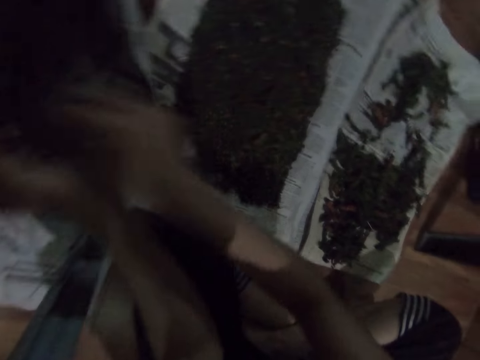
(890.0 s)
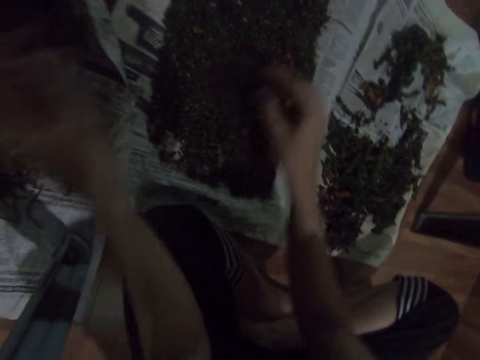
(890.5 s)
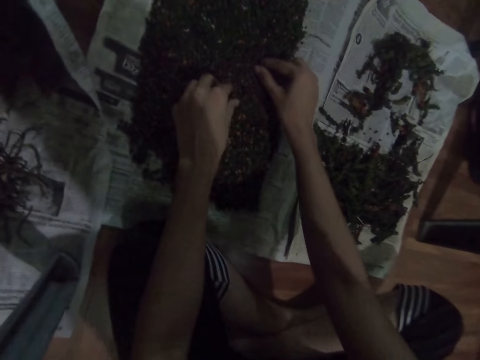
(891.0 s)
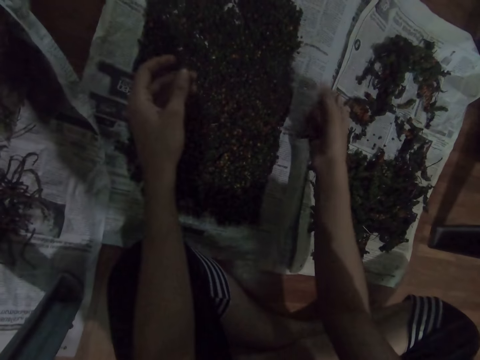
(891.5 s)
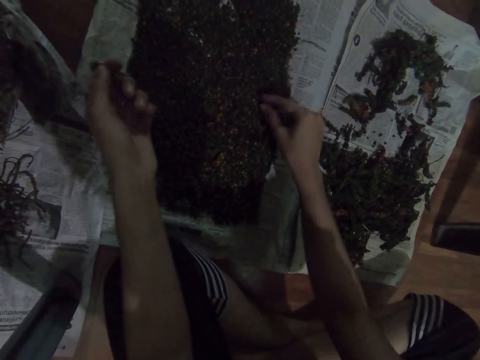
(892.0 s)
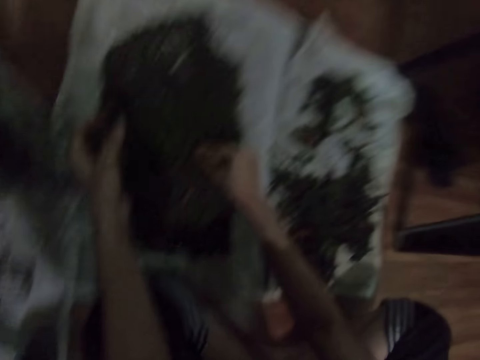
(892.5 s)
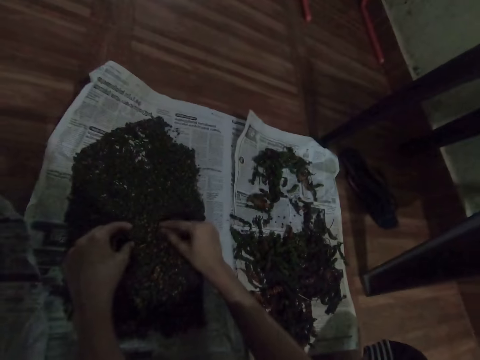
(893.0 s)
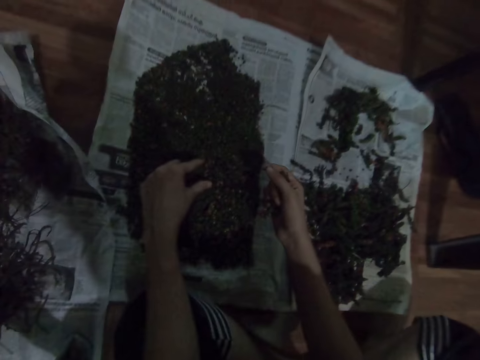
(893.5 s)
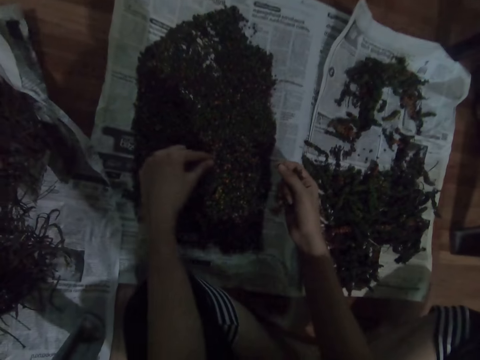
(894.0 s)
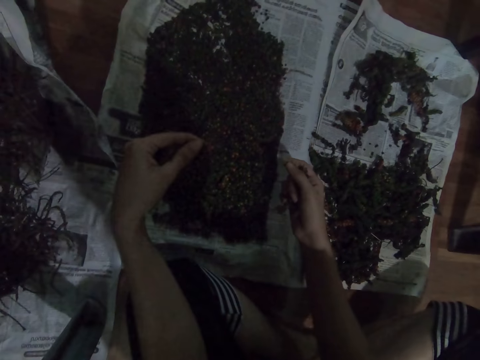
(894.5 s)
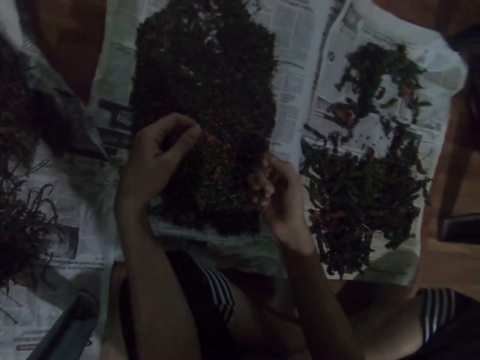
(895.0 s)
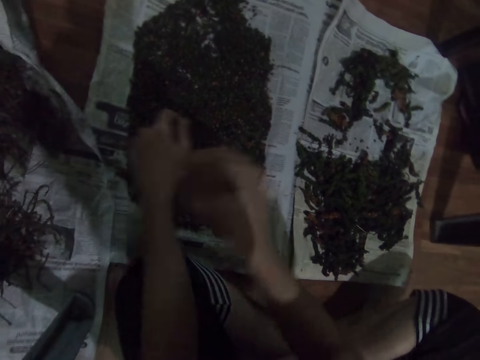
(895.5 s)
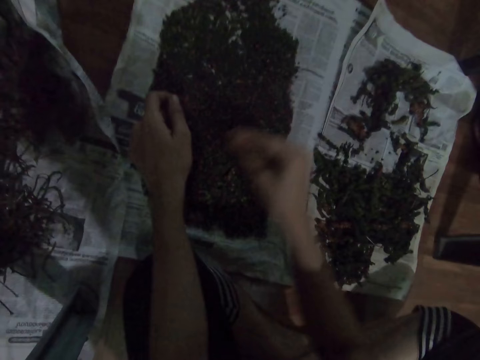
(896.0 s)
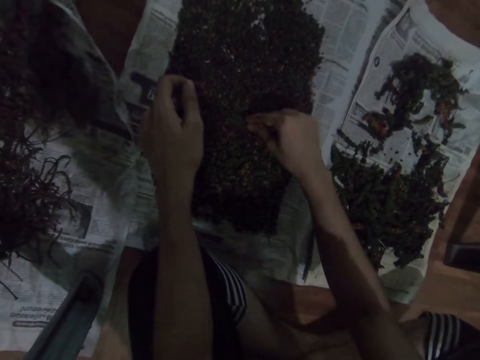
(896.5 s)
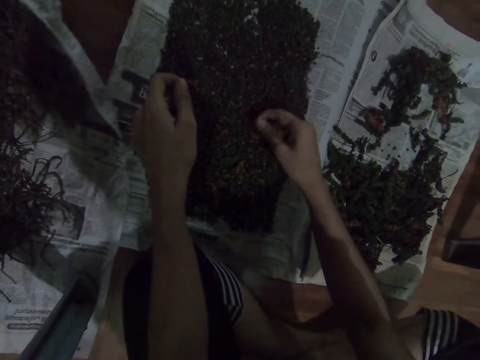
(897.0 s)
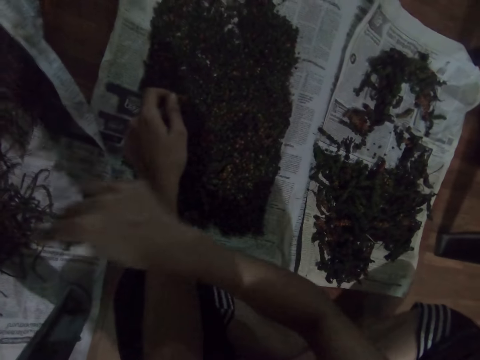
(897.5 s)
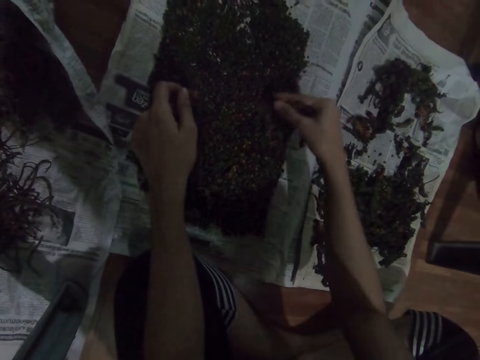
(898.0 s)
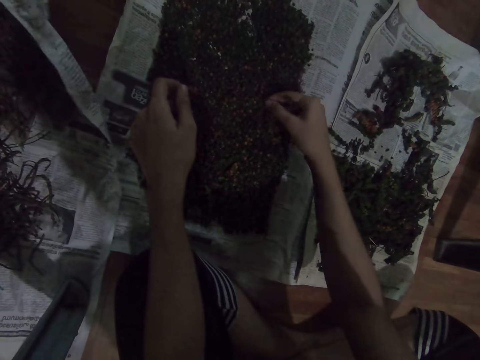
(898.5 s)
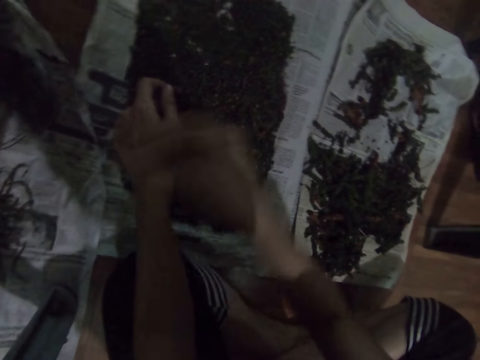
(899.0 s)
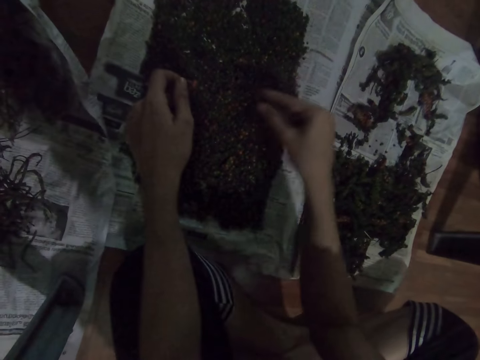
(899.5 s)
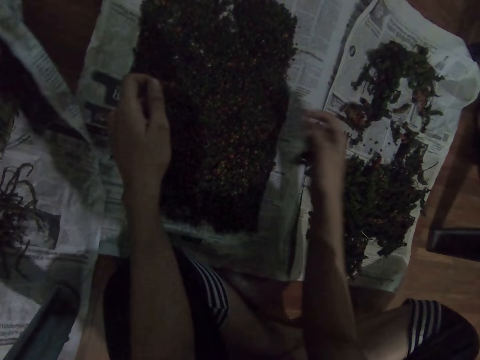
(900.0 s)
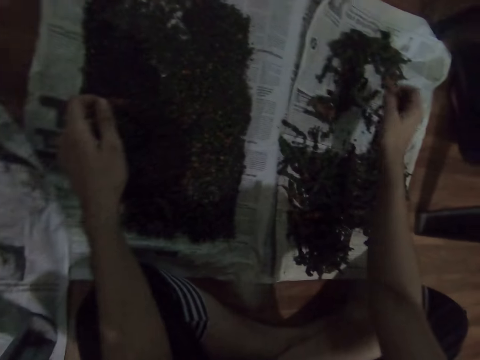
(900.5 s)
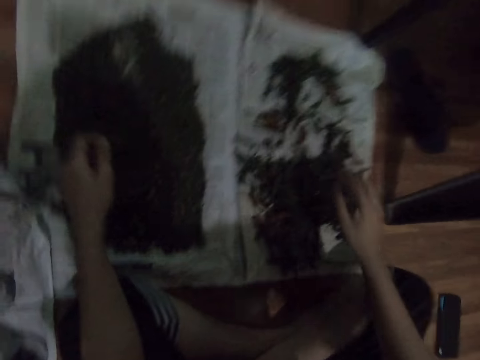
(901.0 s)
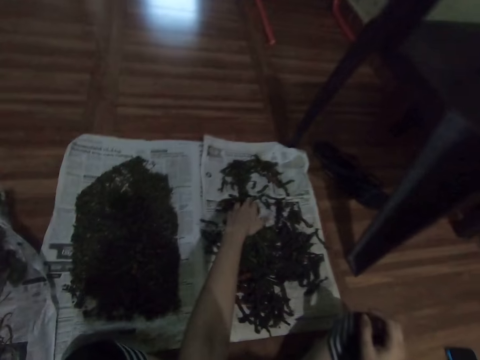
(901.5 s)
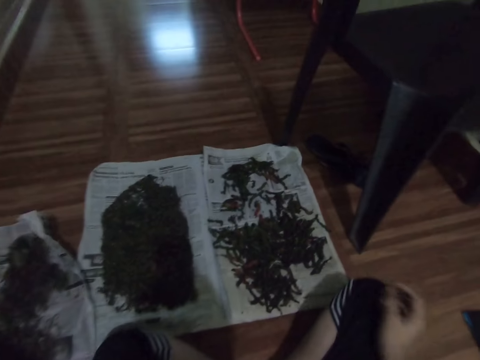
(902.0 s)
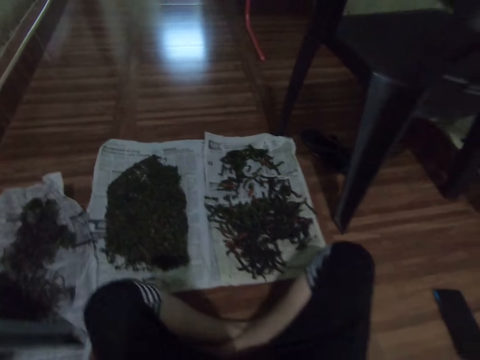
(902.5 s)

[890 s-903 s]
The camera wearer throws something. They pick up something. They throw something. They pick up something. They drop something.

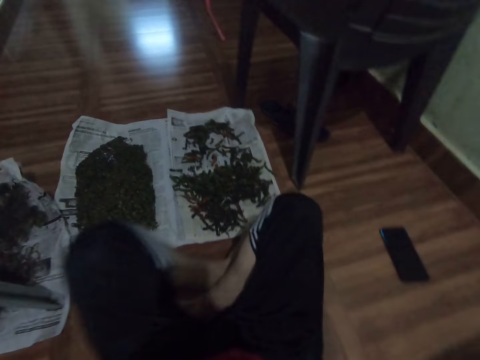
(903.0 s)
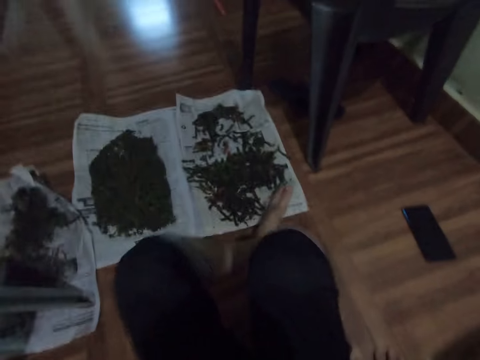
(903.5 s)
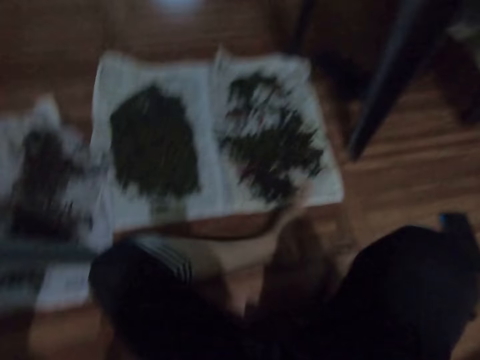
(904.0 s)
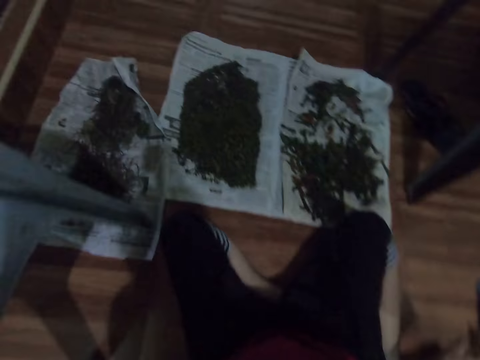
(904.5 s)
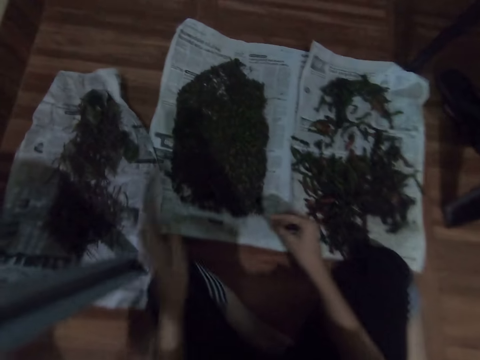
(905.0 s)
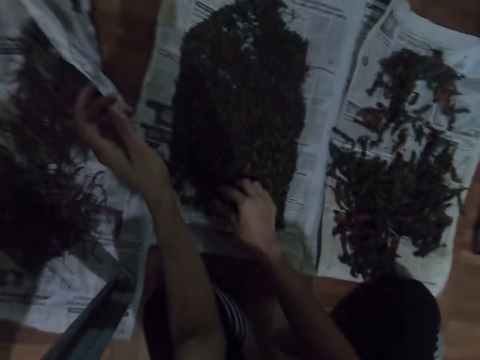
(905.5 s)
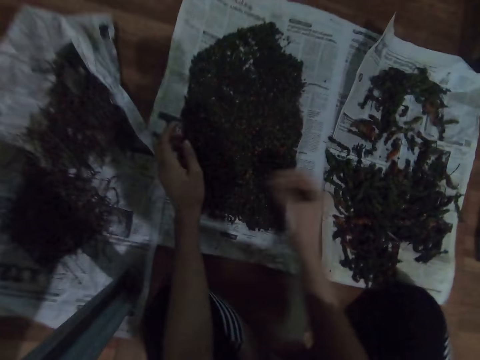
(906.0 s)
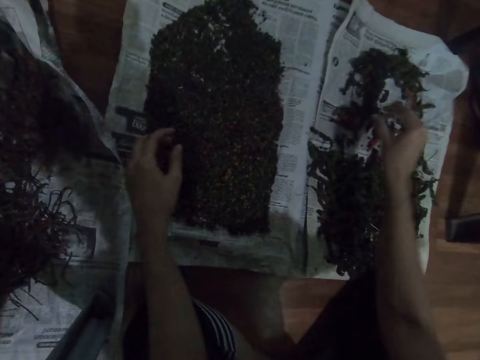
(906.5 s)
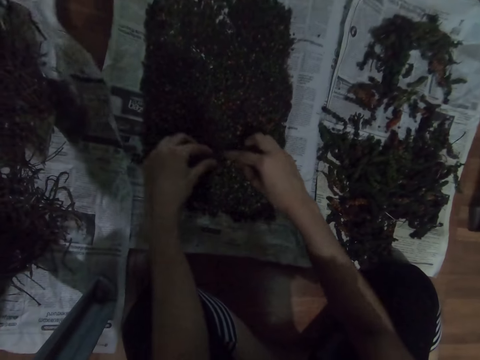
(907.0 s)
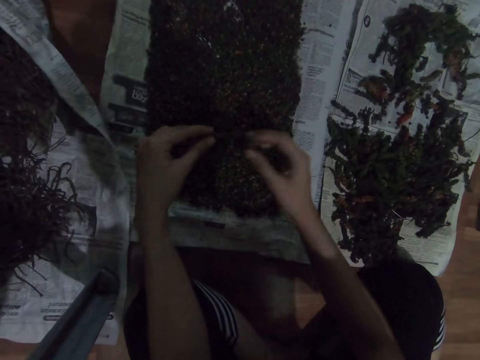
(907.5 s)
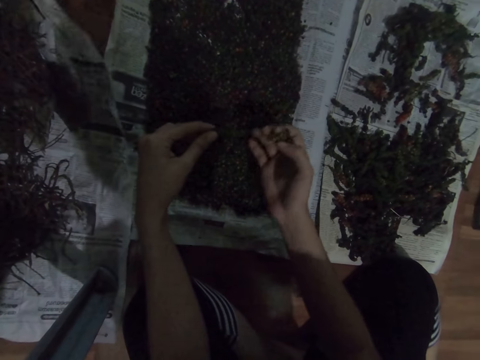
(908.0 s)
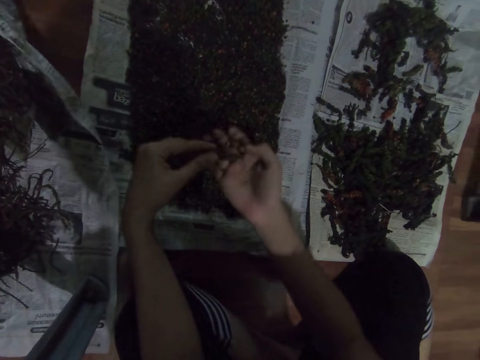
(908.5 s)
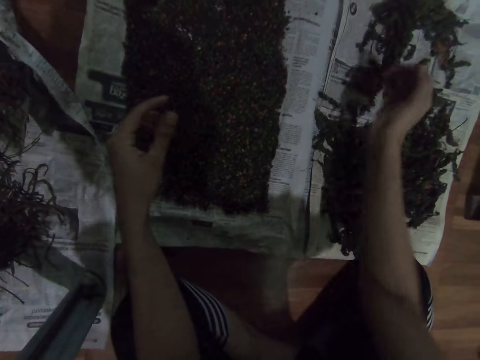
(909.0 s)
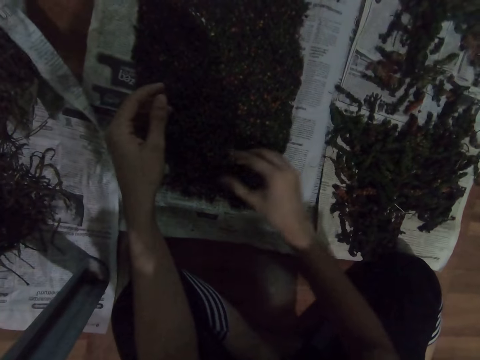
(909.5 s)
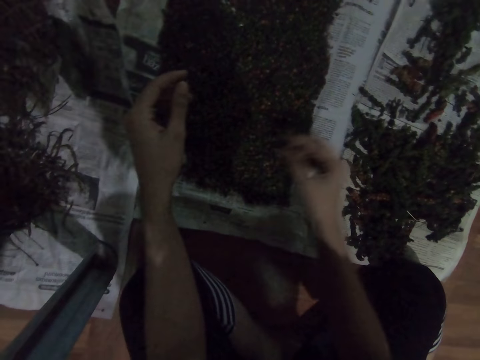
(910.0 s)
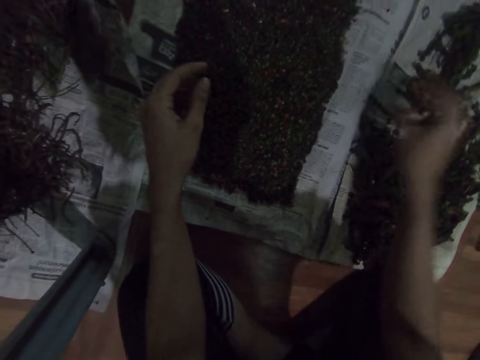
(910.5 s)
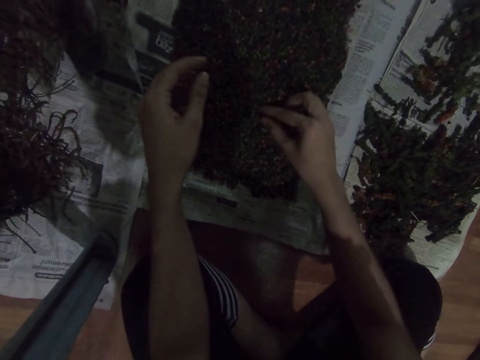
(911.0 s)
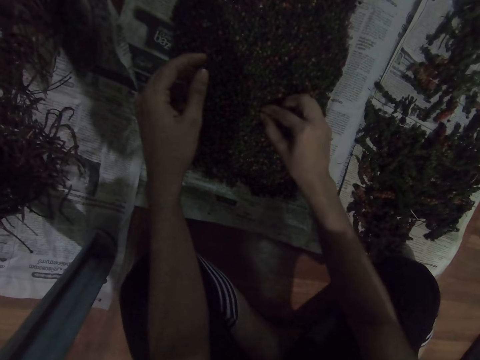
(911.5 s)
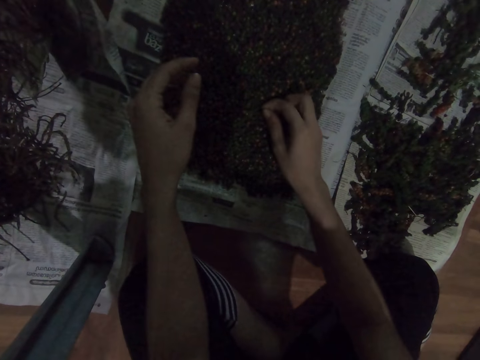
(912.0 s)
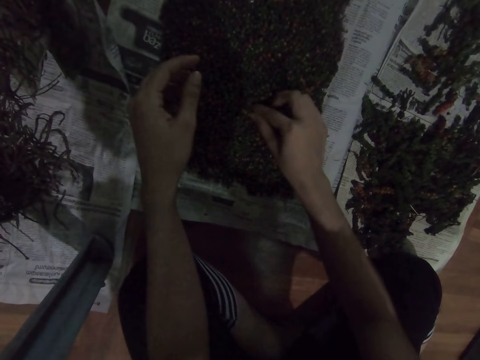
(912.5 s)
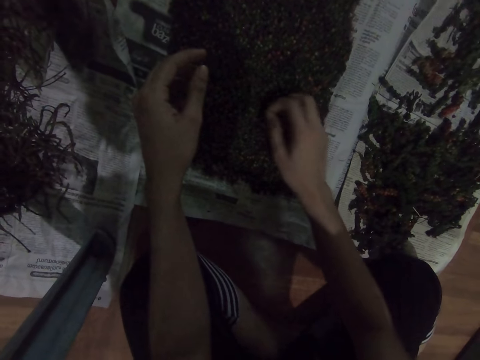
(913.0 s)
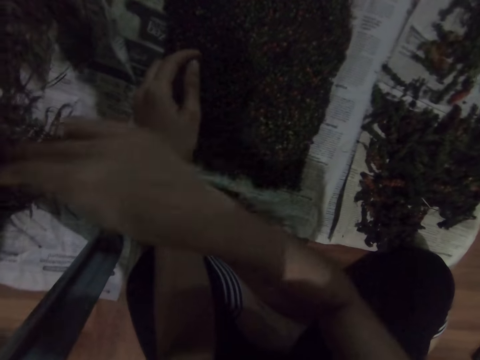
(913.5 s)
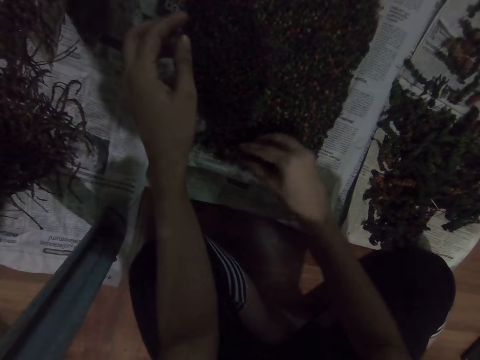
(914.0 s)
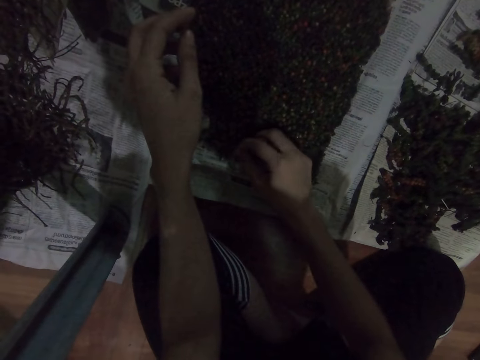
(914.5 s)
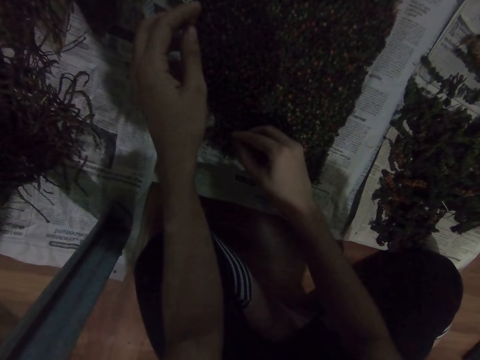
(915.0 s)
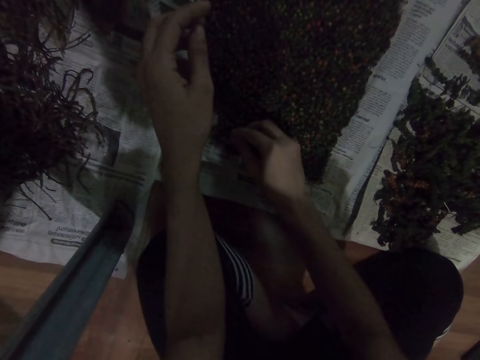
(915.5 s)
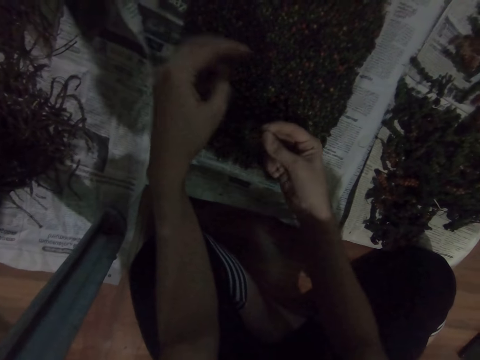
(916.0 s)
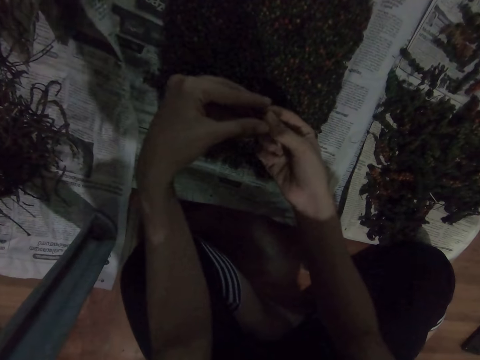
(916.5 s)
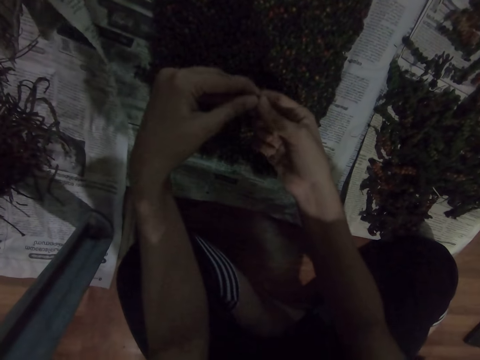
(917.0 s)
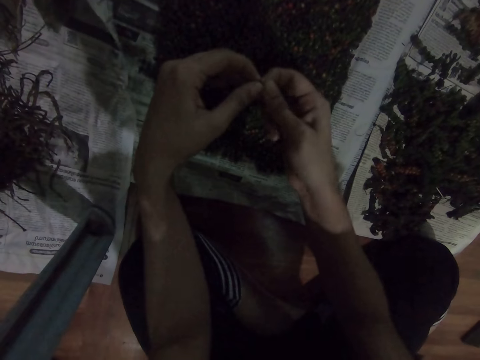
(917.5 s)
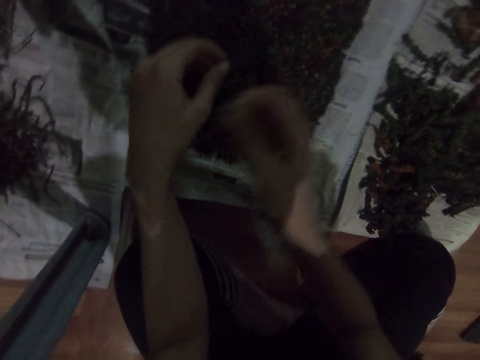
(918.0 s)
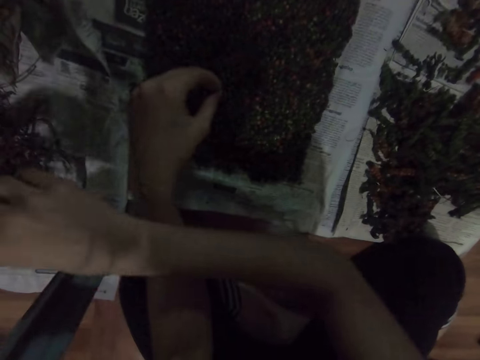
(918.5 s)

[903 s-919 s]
The camera wearer looks around. They move the body. They move around. They pick out vegetables. They drop something. They pick up something. They drop something. They pick up something. They drop something. They pick up something. They throw something. They pick up something. They check something.
